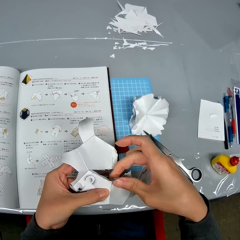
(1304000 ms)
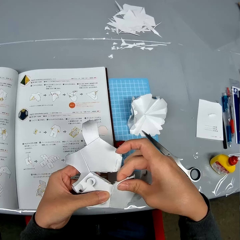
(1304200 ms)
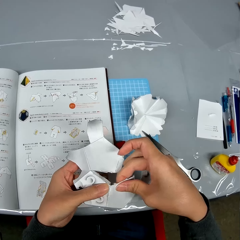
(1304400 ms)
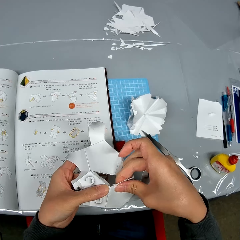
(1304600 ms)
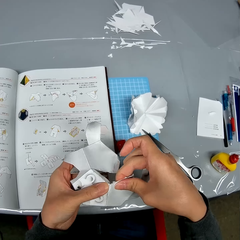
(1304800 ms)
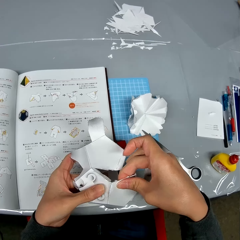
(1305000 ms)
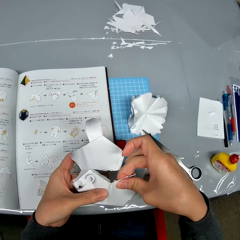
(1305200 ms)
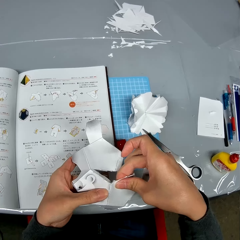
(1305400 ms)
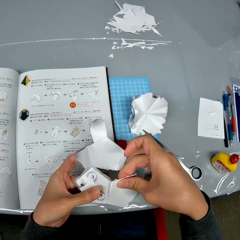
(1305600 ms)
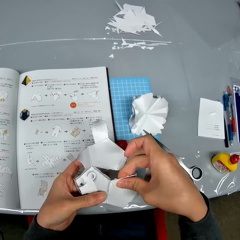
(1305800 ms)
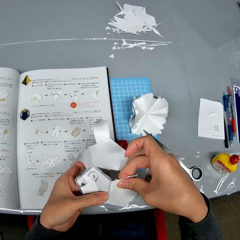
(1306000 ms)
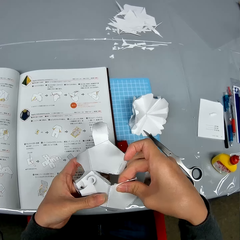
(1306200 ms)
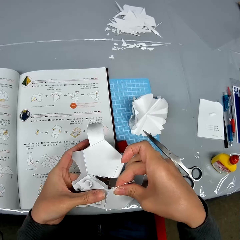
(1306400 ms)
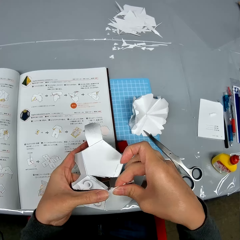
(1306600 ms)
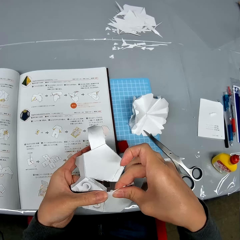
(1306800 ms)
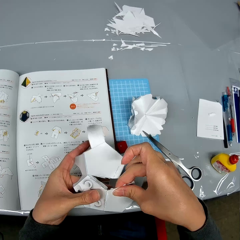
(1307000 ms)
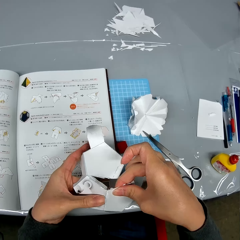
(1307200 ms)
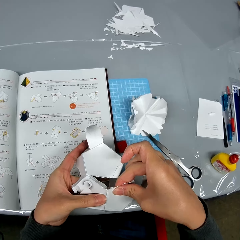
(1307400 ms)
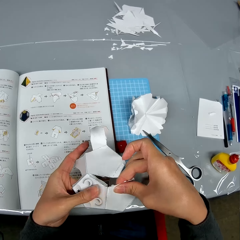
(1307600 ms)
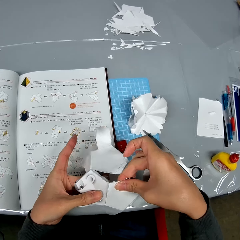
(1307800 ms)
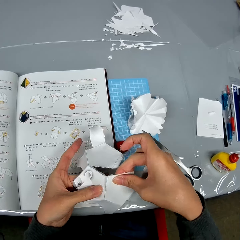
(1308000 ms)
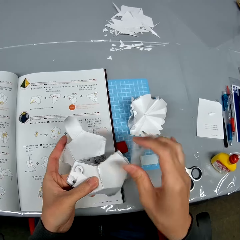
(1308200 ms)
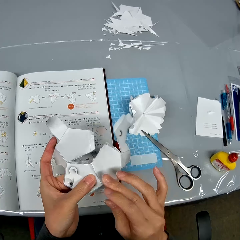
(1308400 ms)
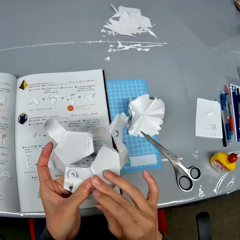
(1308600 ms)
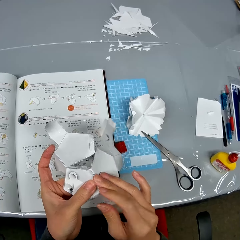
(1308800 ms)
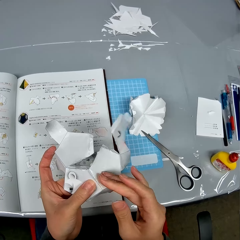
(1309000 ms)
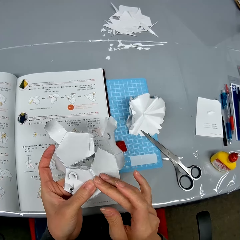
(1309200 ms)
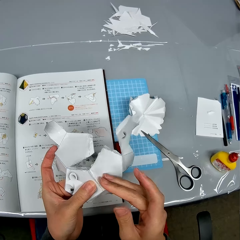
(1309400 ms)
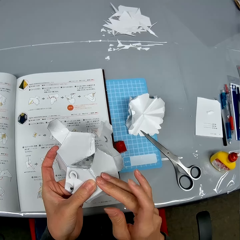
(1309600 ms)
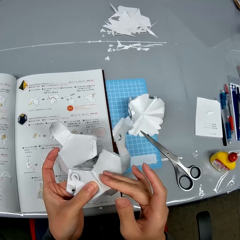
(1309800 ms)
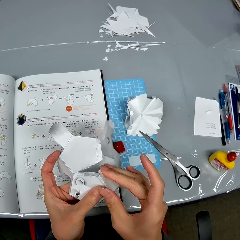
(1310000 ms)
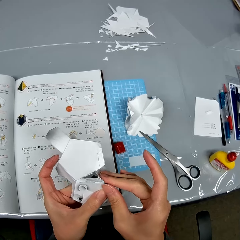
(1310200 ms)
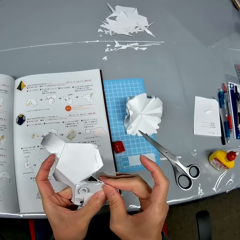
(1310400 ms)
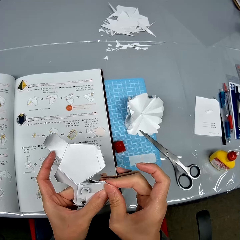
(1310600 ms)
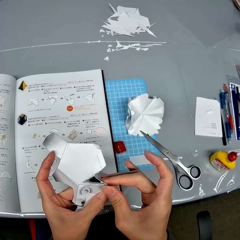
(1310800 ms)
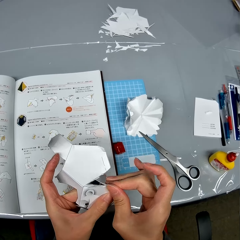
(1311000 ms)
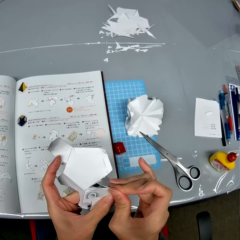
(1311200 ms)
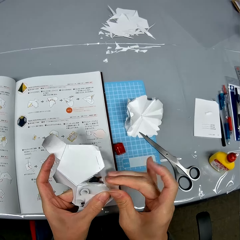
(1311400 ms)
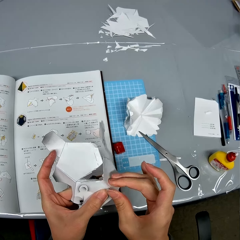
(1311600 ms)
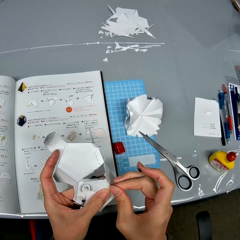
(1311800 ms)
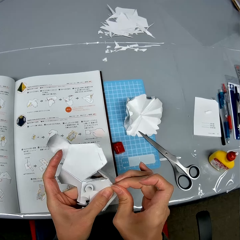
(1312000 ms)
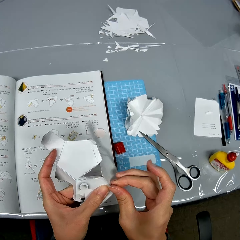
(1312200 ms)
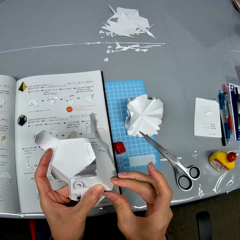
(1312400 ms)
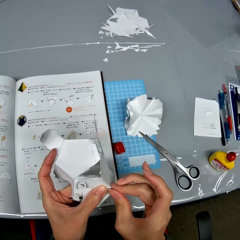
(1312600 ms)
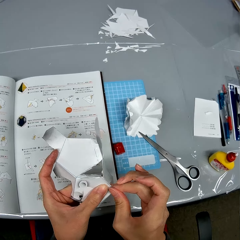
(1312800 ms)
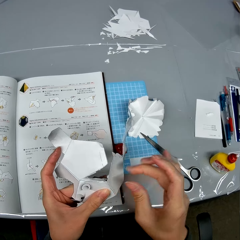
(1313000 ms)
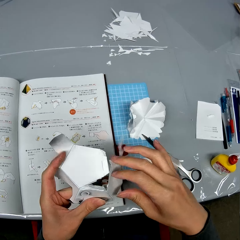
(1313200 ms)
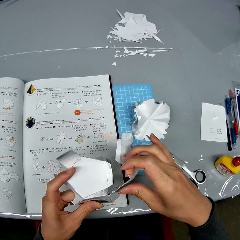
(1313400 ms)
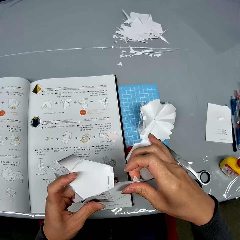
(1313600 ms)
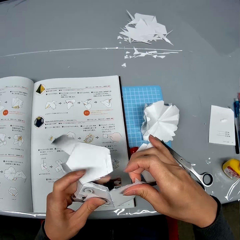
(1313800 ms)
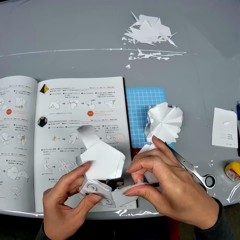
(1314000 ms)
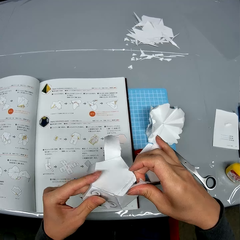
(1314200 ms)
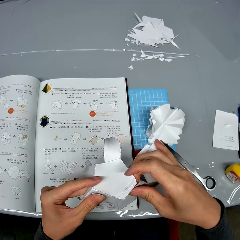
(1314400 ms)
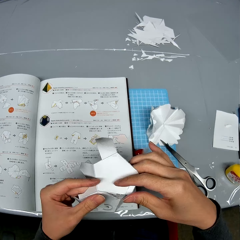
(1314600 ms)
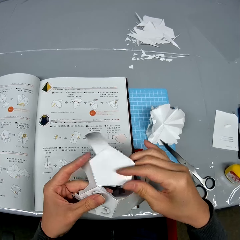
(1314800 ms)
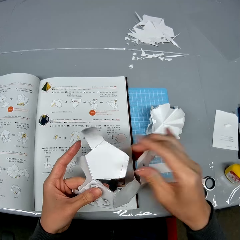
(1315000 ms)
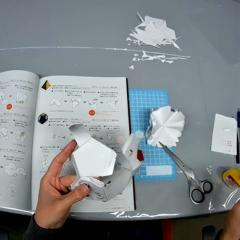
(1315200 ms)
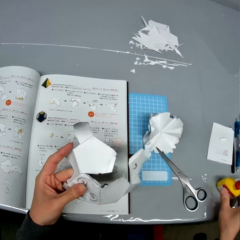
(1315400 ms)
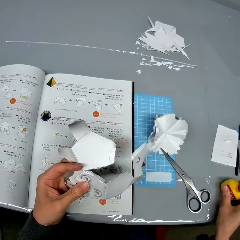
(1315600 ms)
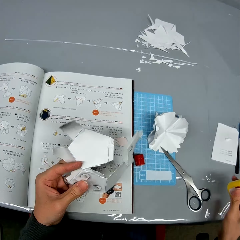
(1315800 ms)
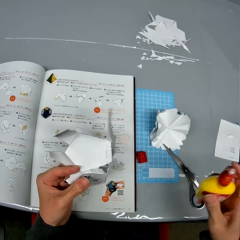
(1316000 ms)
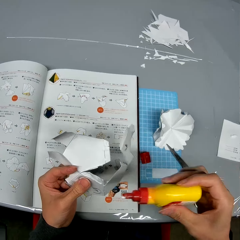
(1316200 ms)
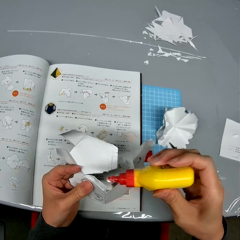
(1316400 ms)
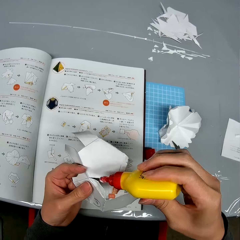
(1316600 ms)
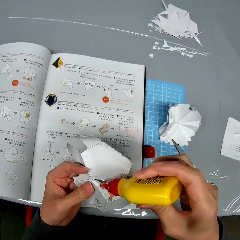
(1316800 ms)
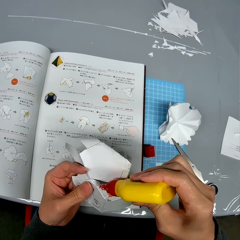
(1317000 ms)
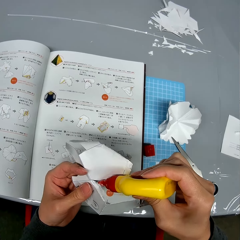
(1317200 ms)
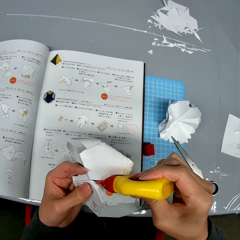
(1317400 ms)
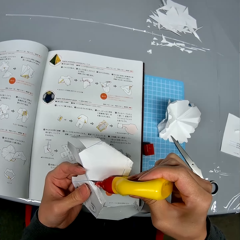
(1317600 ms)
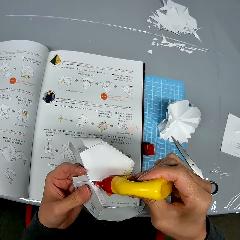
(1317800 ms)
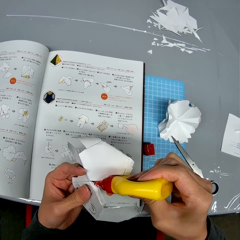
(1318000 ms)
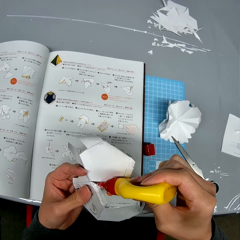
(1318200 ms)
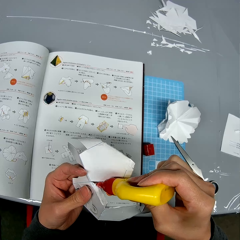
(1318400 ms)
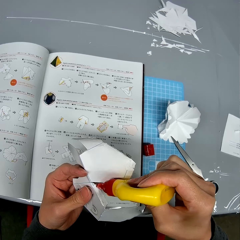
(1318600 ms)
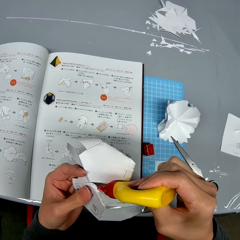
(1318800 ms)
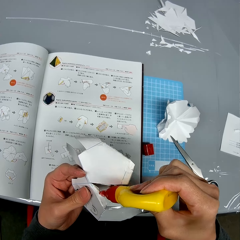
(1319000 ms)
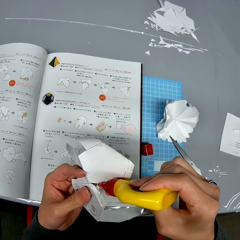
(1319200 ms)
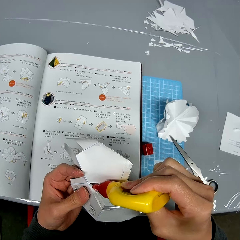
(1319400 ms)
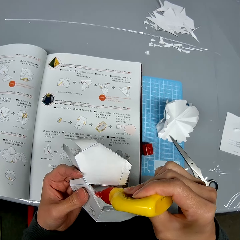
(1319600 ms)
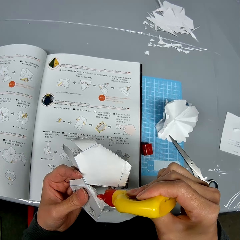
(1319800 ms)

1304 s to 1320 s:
The camera wearer picks up the bottle of glue from the table. They apply the glue on the edges of the open cardboard box.

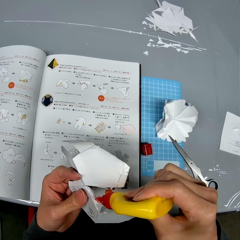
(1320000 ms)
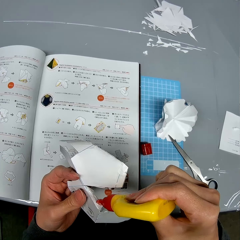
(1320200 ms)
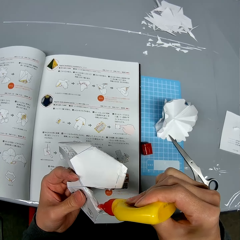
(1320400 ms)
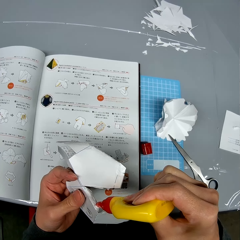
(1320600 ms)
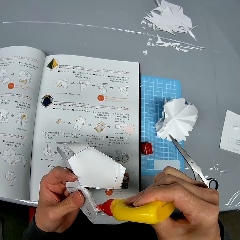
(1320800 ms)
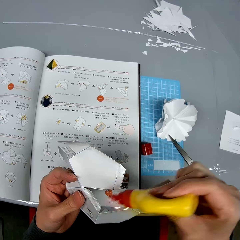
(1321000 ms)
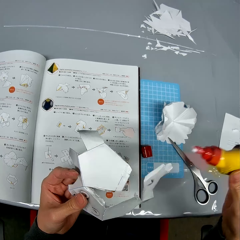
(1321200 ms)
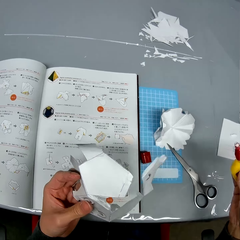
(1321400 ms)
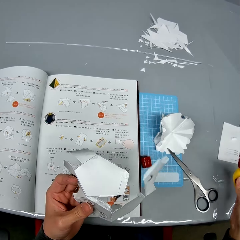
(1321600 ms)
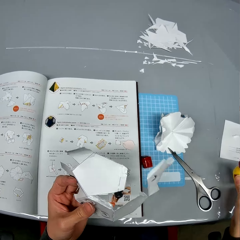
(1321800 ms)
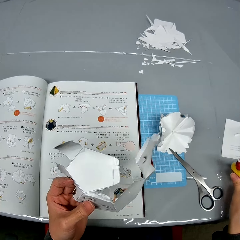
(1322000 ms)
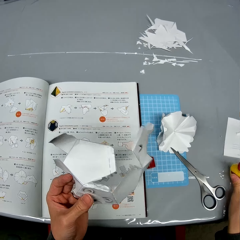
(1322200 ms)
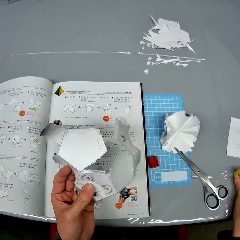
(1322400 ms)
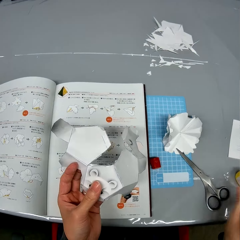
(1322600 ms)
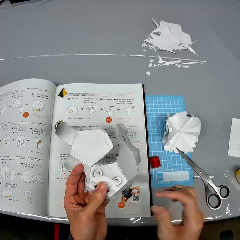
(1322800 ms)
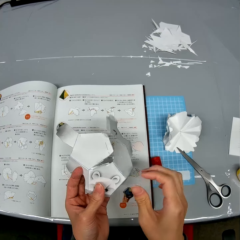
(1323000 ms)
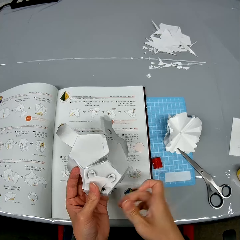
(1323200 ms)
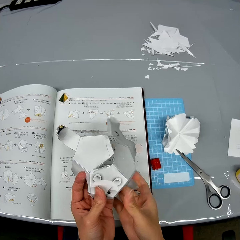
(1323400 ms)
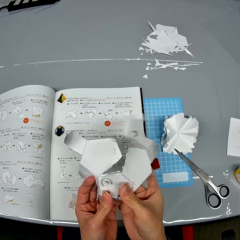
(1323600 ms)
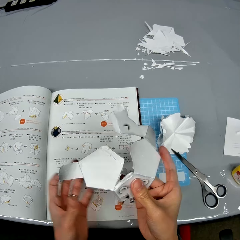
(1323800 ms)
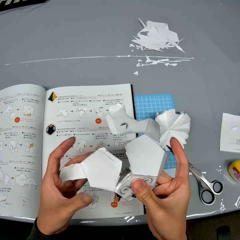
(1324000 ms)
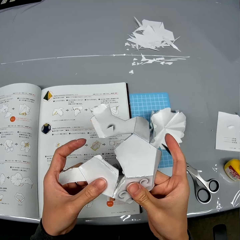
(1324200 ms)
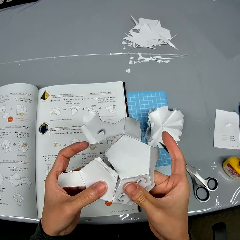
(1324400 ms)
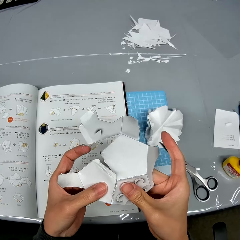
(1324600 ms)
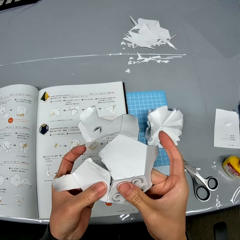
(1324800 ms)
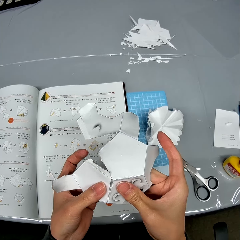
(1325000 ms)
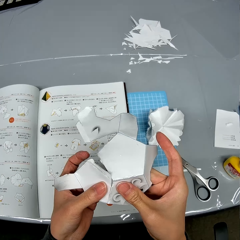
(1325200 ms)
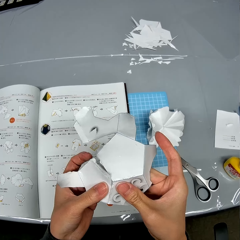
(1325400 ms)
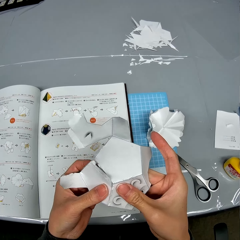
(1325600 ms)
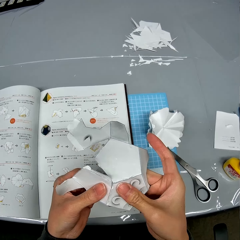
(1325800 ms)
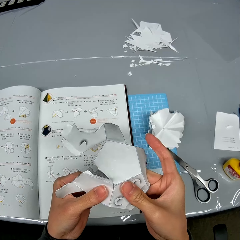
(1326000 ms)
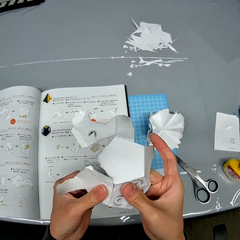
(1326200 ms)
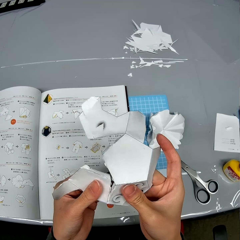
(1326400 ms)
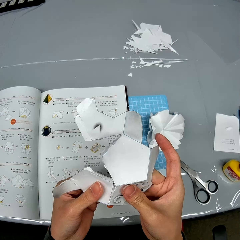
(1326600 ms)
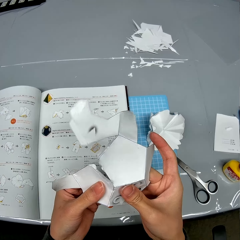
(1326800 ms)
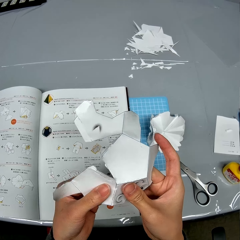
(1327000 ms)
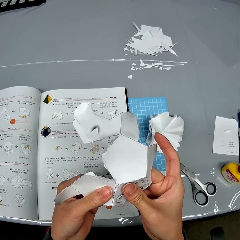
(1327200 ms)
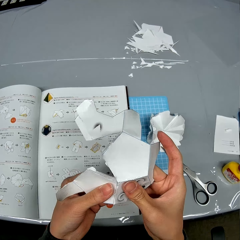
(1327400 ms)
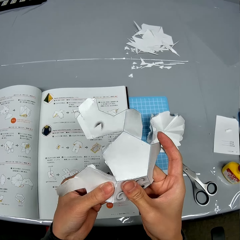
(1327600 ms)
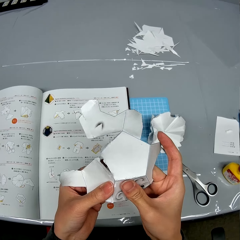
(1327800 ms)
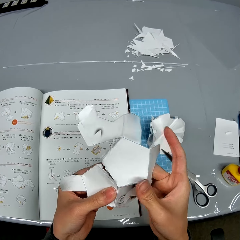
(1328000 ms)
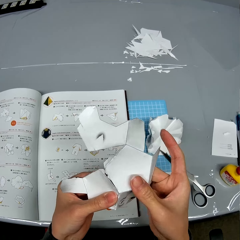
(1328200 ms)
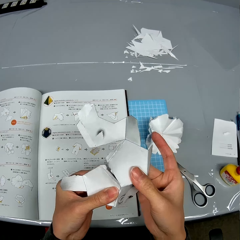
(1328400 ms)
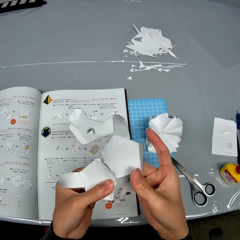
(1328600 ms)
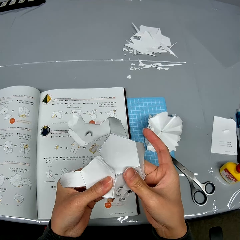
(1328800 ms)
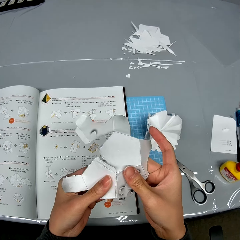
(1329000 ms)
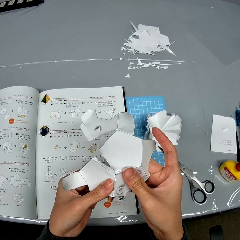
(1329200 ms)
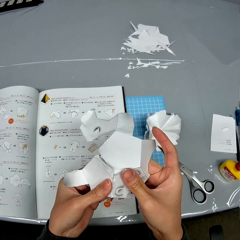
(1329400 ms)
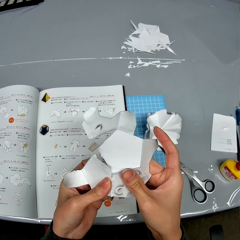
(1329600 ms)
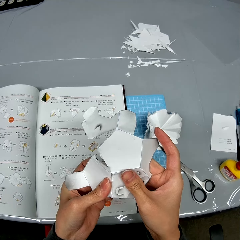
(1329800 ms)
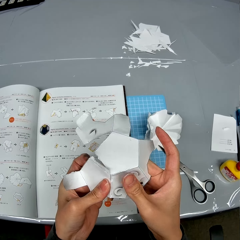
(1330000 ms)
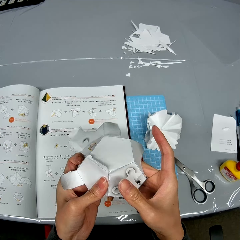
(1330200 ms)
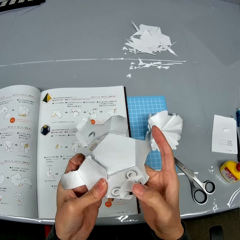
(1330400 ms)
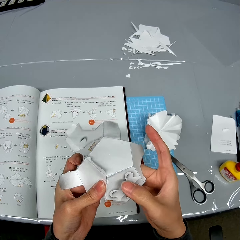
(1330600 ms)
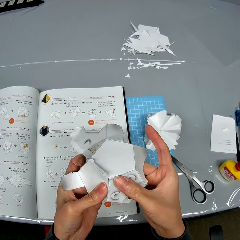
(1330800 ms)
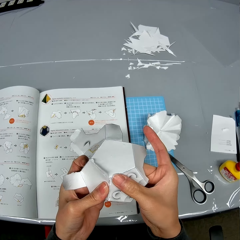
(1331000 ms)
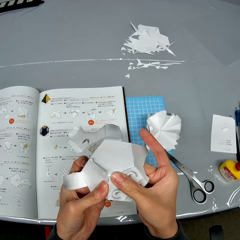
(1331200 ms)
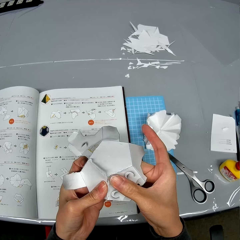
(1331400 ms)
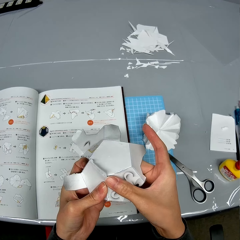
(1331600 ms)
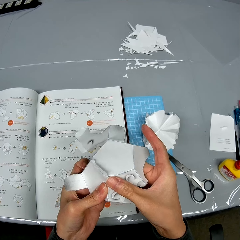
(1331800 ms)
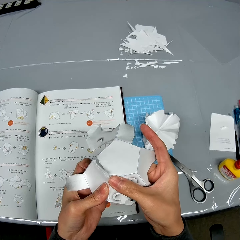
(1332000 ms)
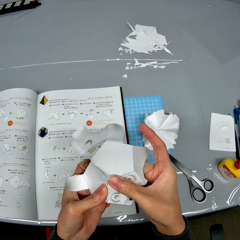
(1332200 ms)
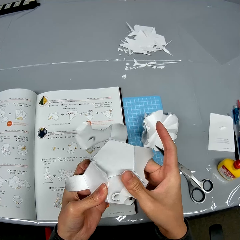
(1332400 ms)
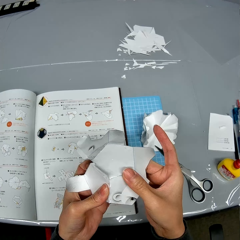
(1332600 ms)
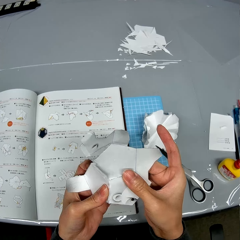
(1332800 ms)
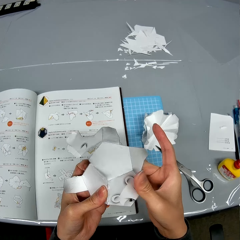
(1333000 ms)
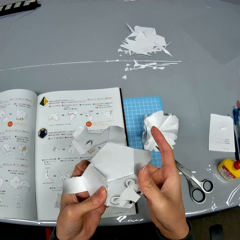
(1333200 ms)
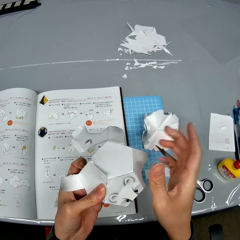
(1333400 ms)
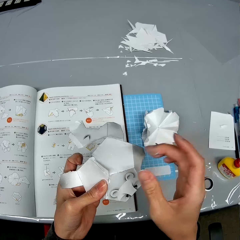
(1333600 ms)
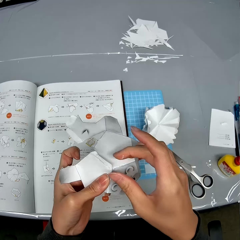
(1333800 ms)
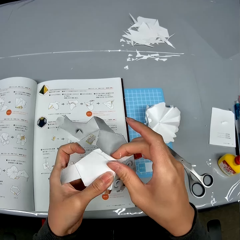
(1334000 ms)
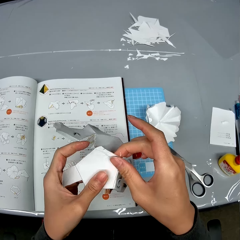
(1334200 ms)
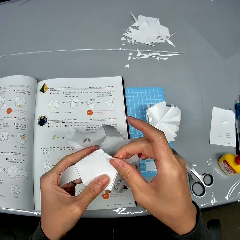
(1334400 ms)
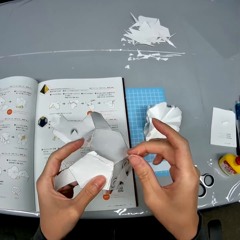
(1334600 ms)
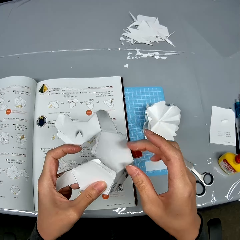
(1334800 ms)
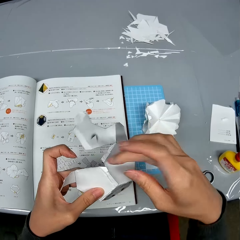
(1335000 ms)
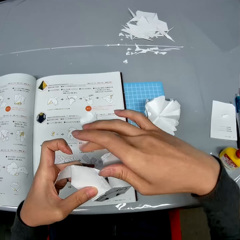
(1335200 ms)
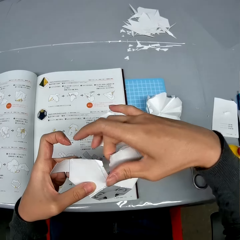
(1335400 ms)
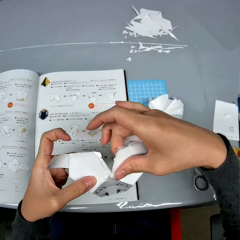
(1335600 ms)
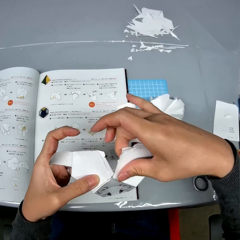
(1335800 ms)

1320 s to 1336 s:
The camera wearer drops the bottle of glue on the table. They stick together the edges of the open cardboard box.
